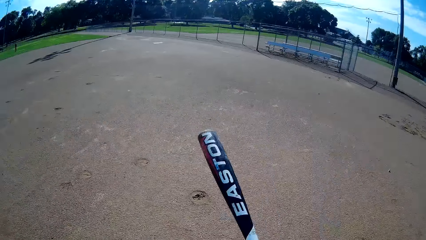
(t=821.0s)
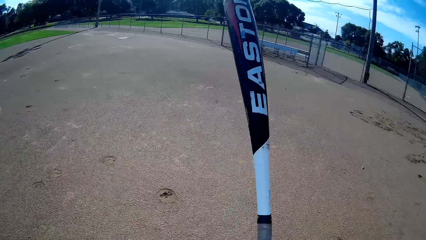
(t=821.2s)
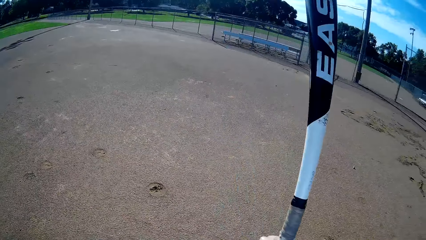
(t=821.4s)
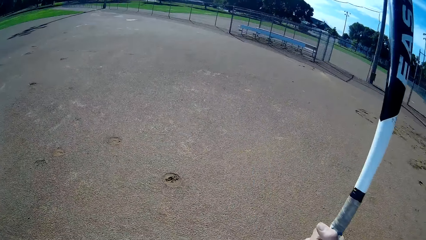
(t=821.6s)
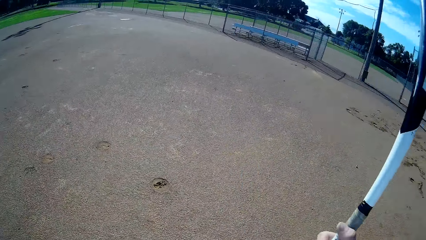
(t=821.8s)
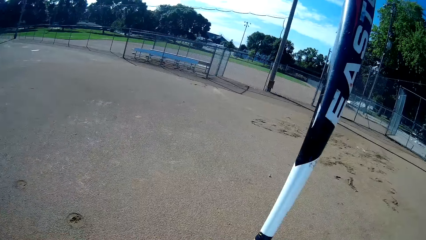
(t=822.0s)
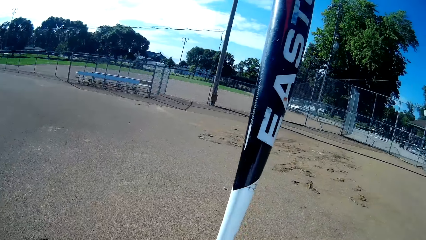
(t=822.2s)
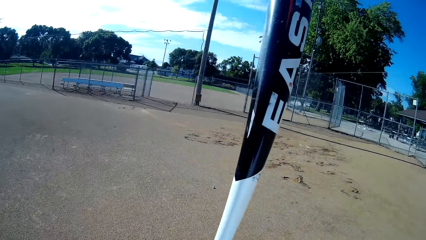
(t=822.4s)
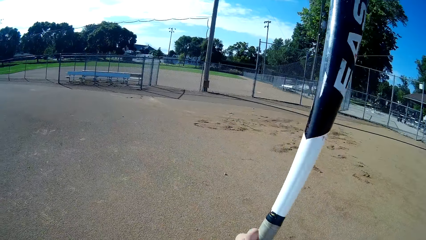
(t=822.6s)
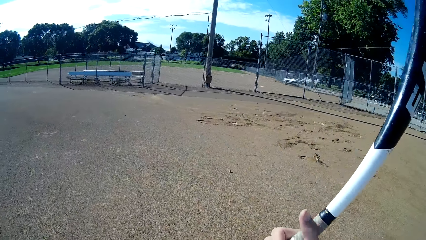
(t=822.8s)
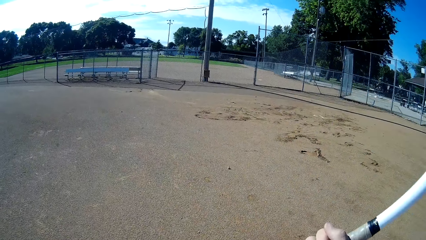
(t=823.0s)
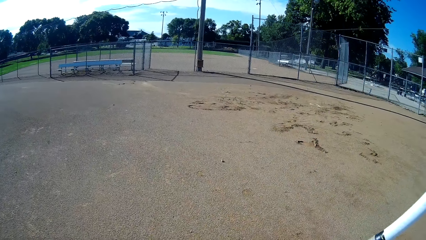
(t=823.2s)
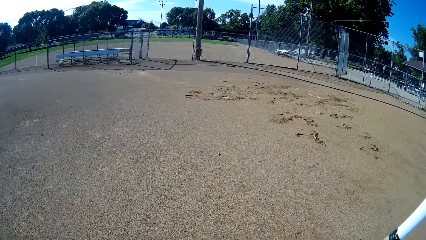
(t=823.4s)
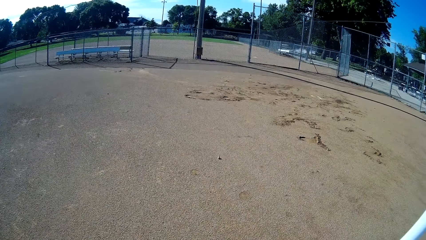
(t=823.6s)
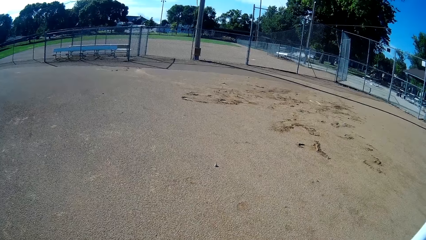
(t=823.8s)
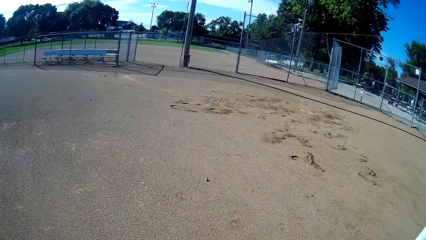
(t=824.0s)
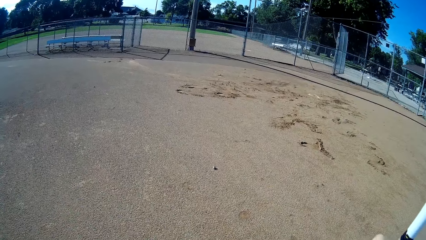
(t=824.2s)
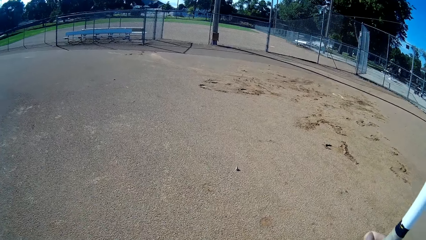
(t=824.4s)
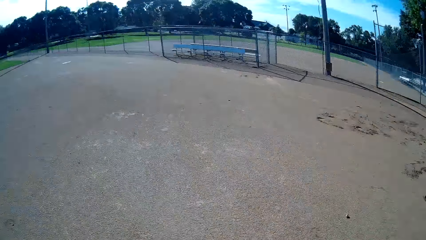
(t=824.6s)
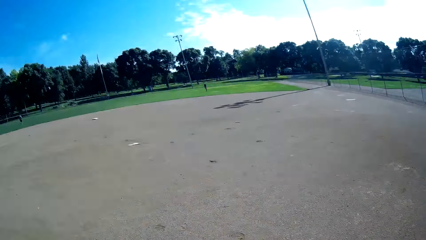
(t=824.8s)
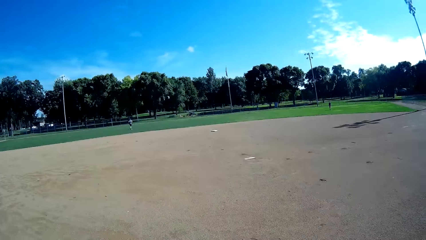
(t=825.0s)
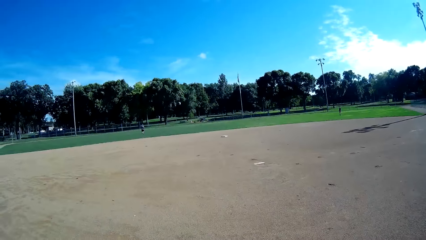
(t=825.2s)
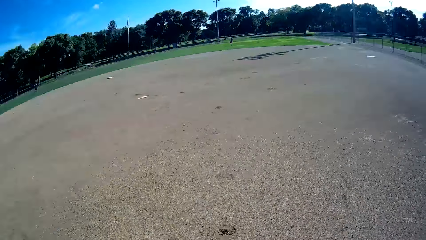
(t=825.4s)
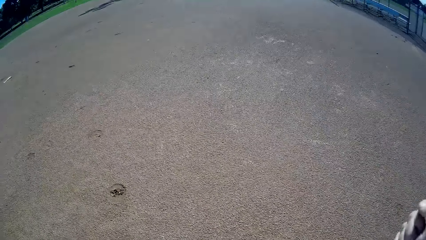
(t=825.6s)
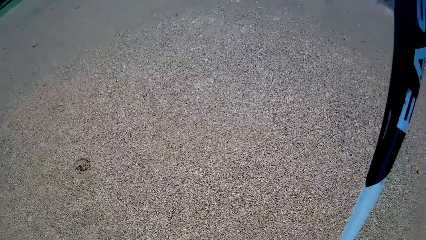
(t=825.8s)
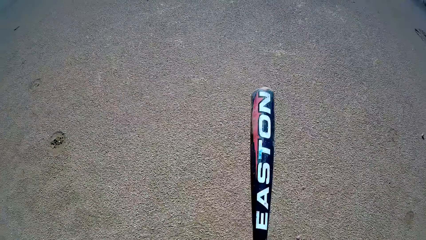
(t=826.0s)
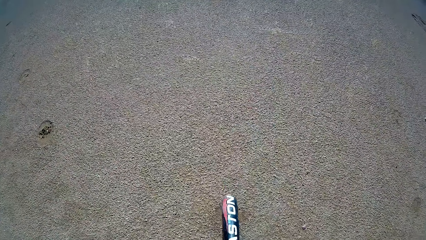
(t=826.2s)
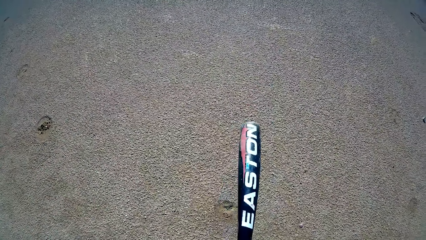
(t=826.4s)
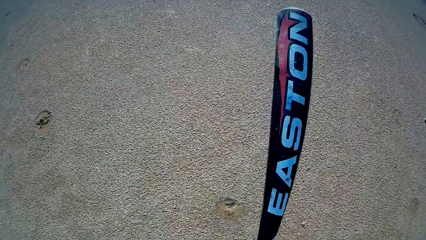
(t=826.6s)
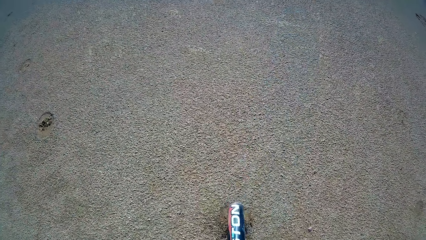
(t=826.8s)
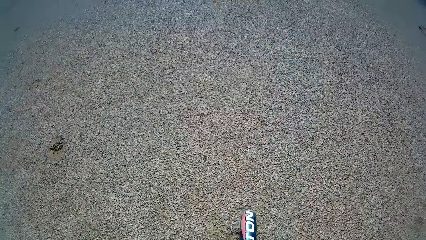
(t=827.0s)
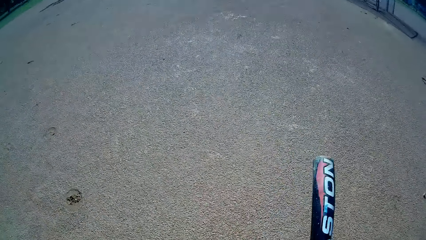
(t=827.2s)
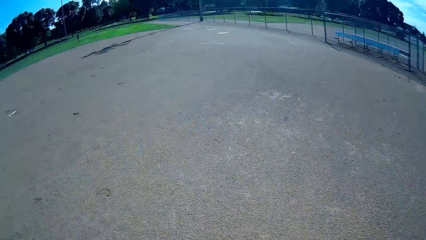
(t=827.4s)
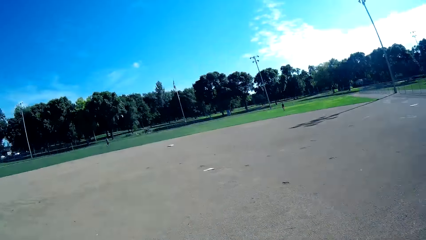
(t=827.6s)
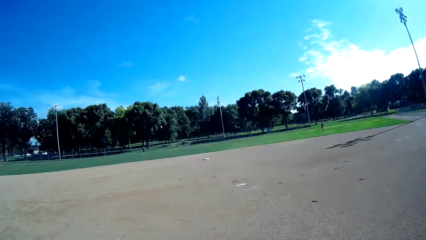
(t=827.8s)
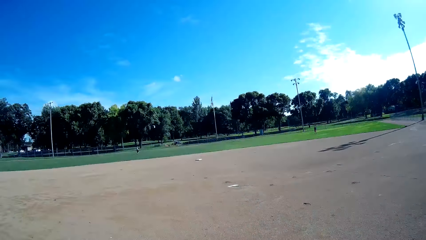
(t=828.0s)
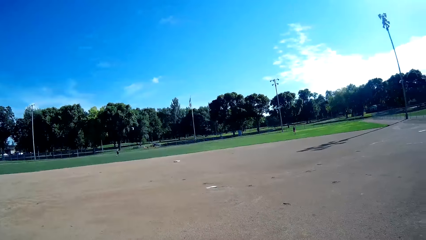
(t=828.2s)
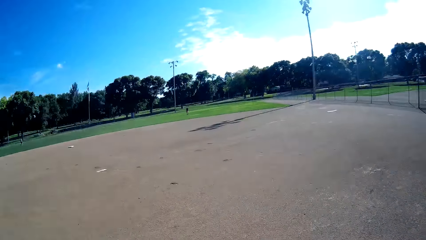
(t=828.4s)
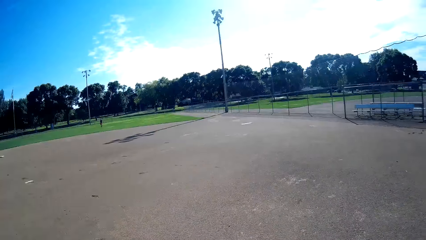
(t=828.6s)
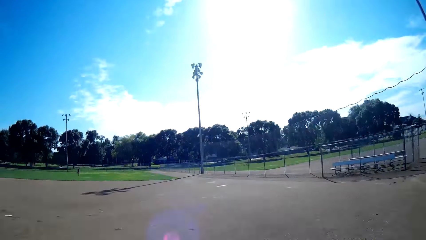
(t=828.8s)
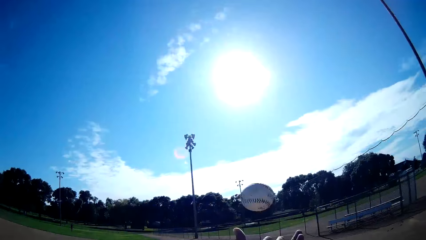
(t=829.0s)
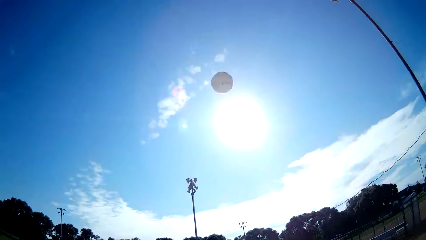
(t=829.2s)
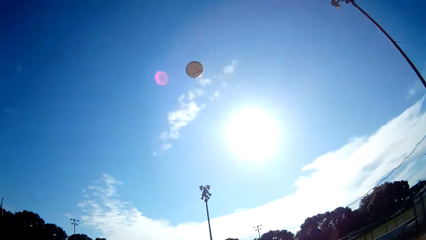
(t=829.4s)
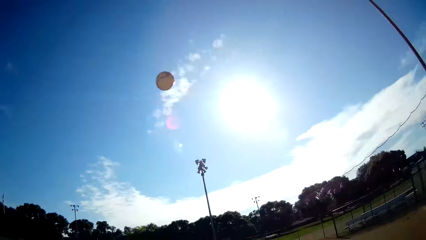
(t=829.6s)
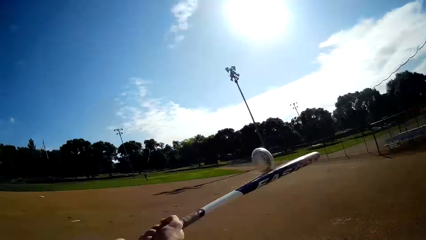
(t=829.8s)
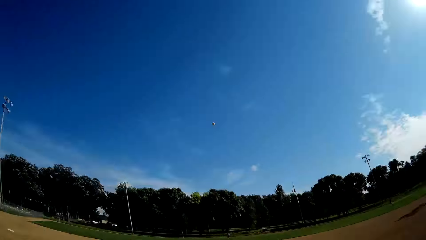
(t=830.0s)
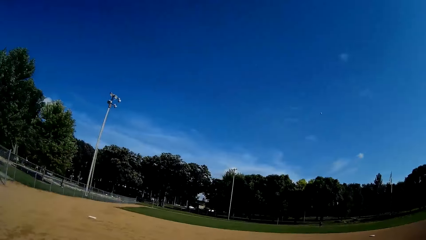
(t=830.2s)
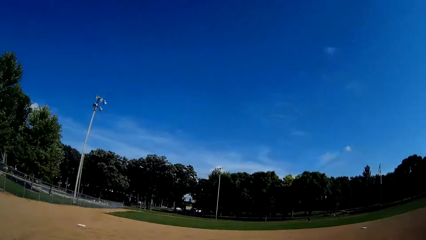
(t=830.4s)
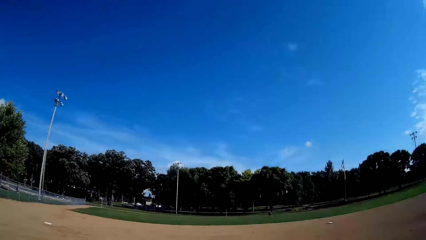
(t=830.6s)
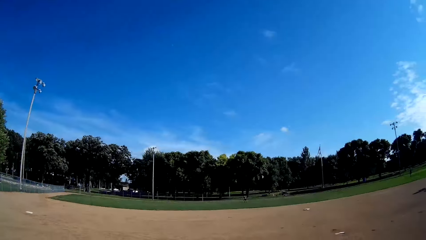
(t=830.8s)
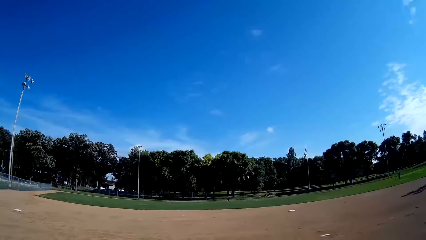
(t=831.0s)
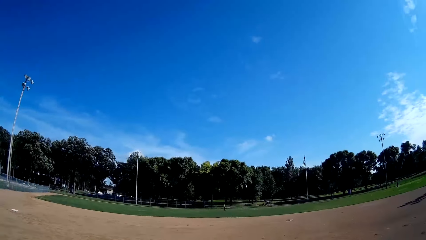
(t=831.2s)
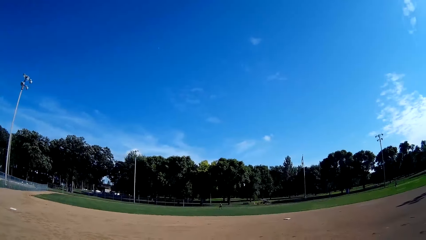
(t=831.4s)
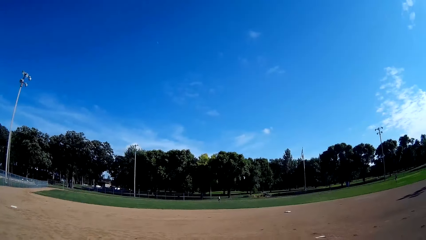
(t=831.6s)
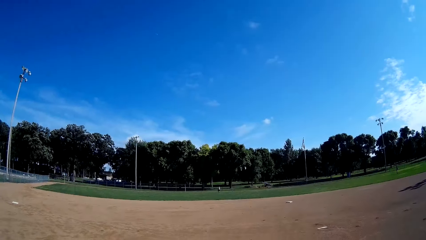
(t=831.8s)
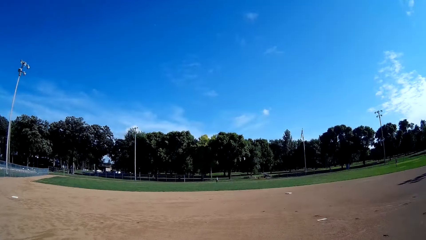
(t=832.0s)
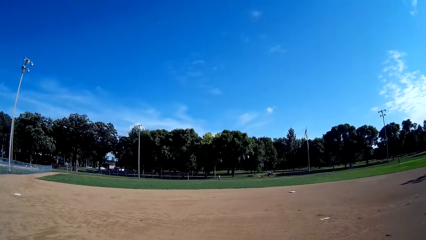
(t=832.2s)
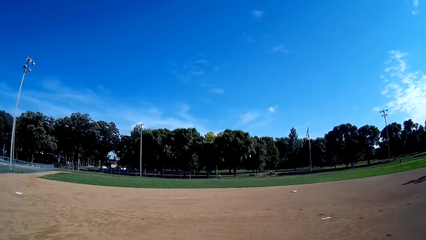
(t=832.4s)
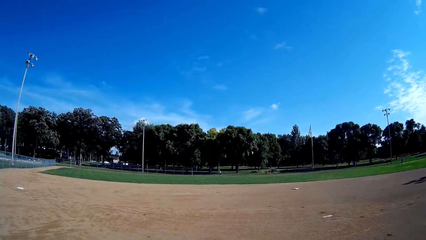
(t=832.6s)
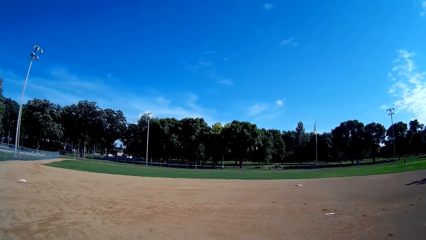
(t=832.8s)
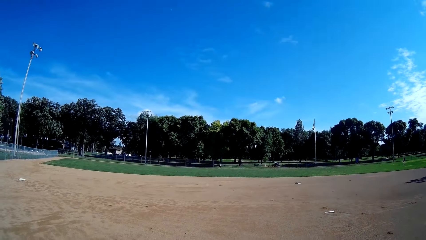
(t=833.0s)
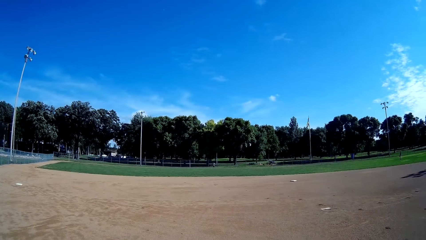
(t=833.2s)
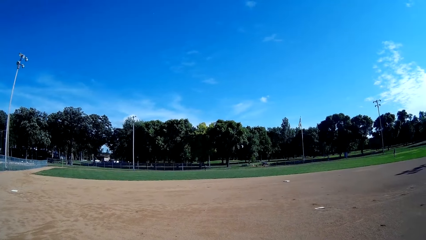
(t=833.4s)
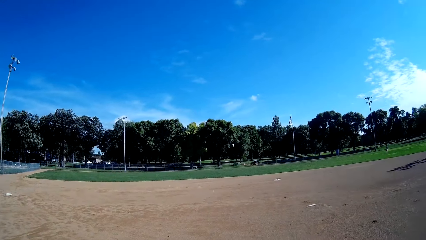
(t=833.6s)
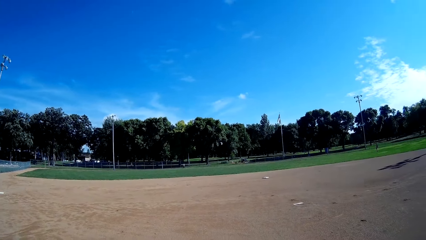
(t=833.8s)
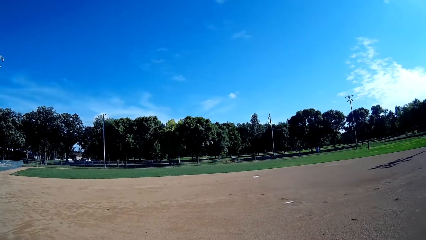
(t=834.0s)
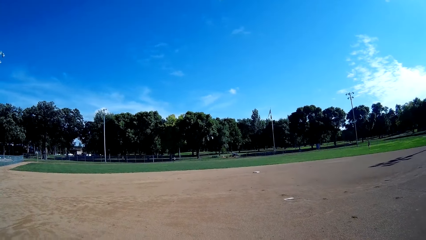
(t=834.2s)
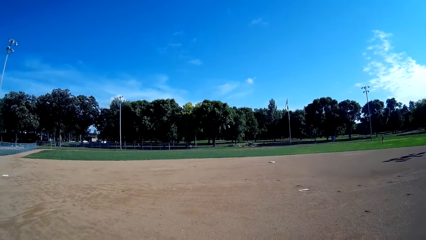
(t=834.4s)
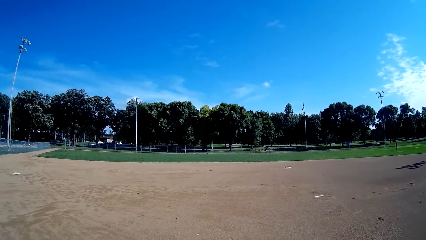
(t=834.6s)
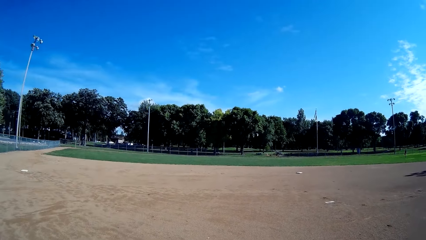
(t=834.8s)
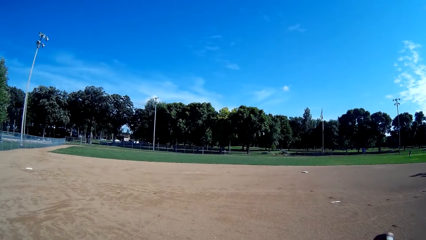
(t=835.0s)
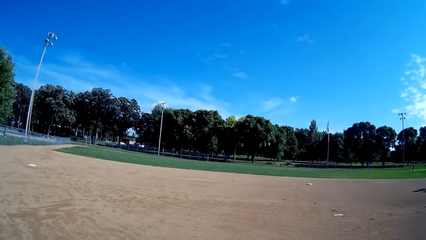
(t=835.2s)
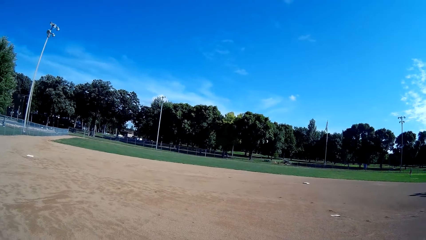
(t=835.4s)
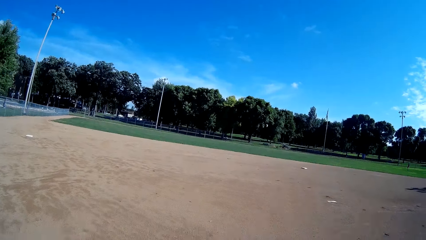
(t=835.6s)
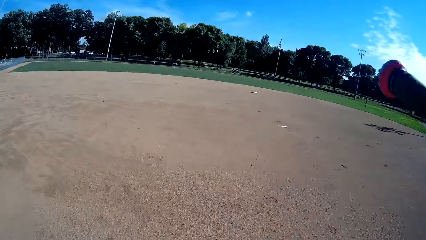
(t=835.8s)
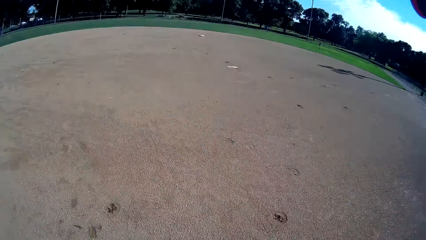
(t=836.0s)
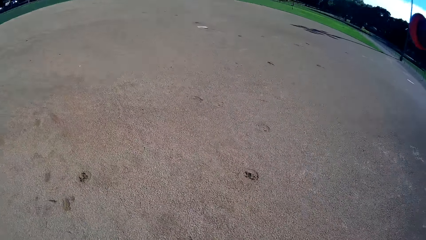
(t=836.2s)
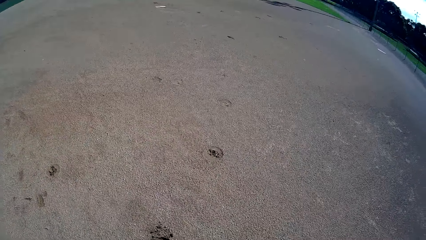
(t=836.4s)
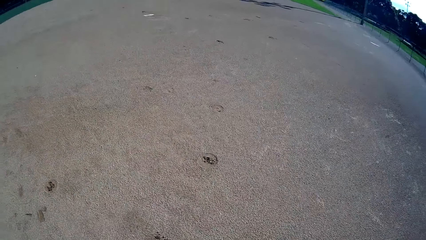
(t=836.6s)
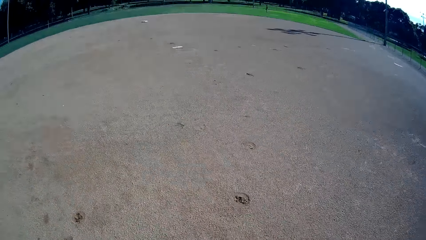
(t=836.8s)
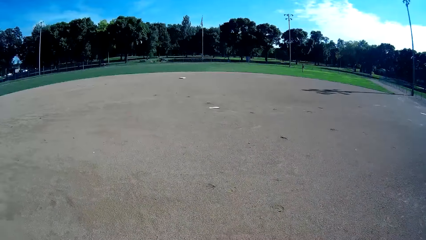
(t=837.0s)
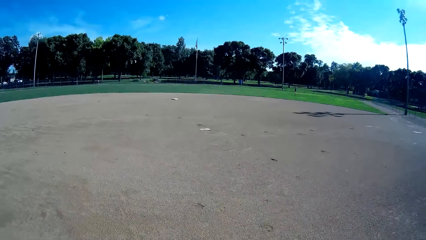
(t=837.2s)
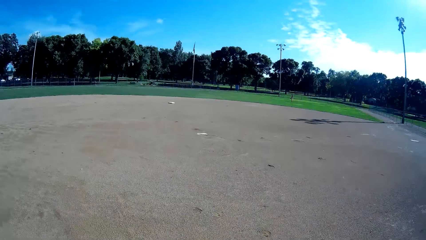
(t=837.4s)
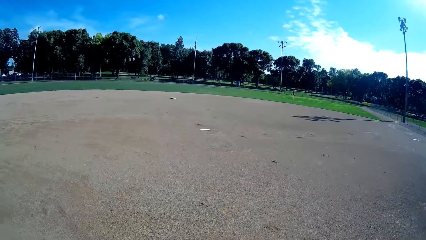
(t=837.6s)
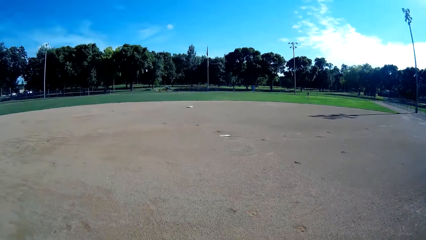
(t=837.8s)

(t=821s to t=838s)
The camera wearer stares around the pitch and swings the cricket bat. They hit the baseball bat on the floor twice, throw a ball in the air, and hit the ball using the cricket bat. They play the baseball towards a man.
